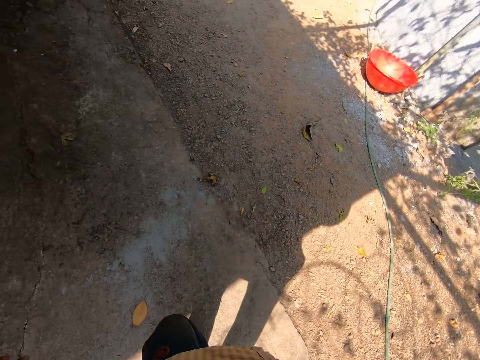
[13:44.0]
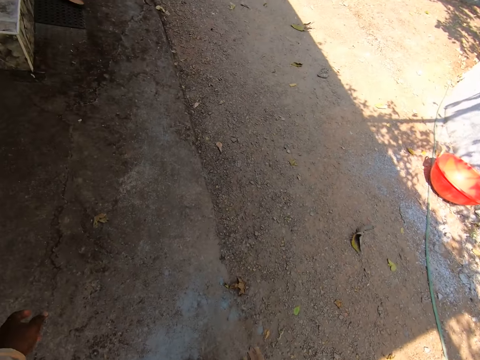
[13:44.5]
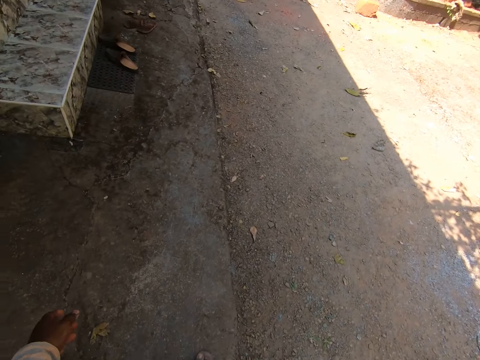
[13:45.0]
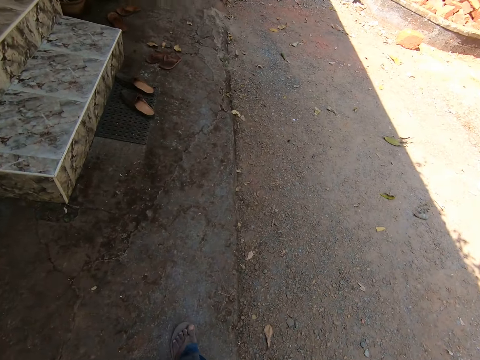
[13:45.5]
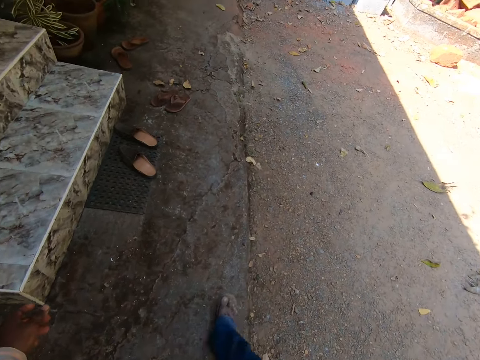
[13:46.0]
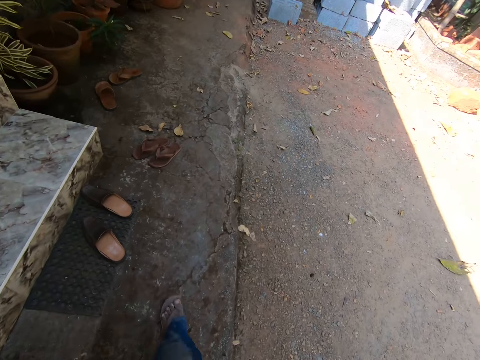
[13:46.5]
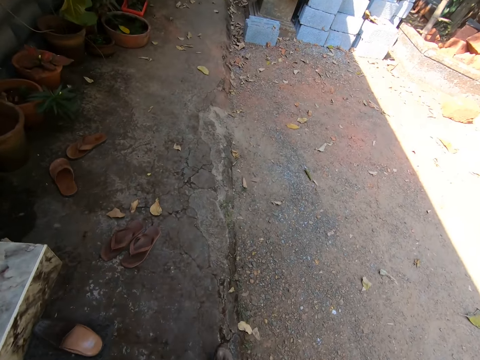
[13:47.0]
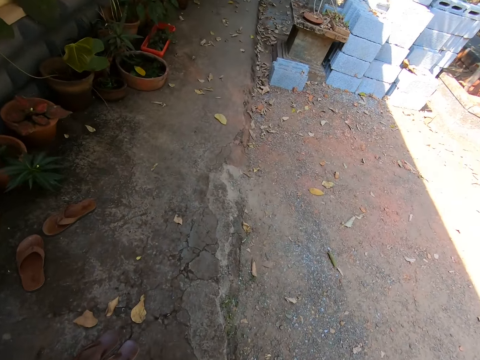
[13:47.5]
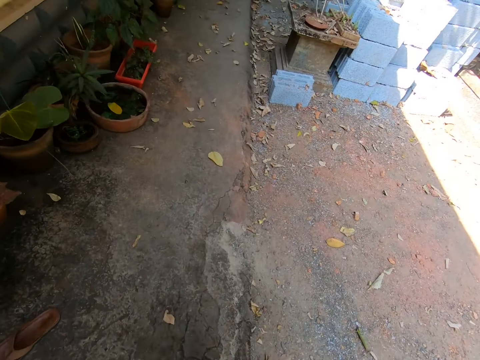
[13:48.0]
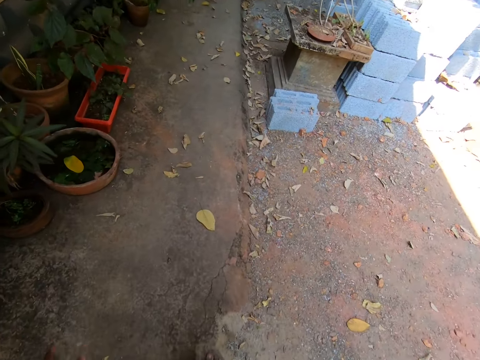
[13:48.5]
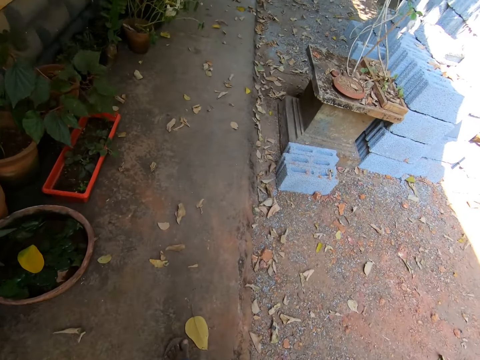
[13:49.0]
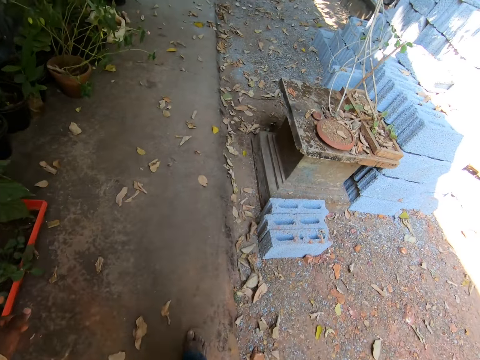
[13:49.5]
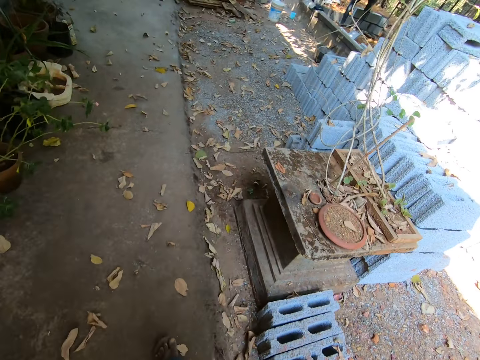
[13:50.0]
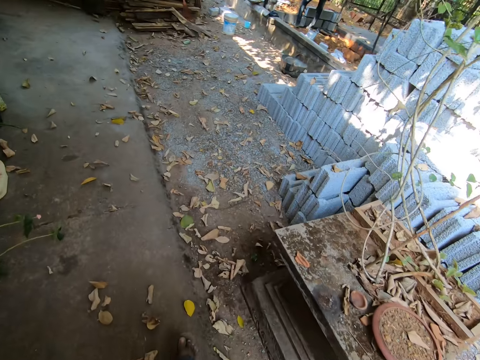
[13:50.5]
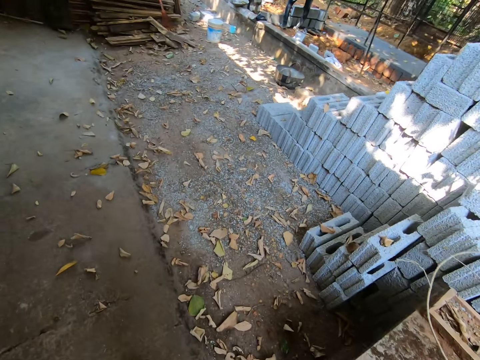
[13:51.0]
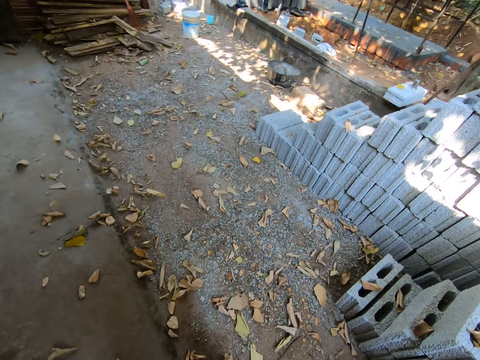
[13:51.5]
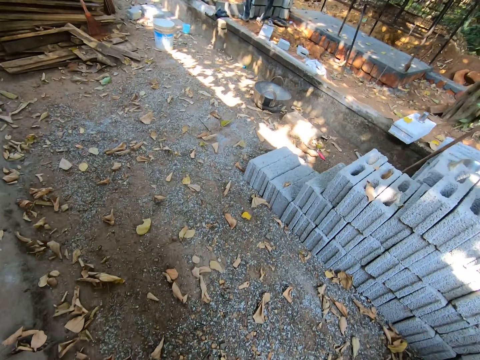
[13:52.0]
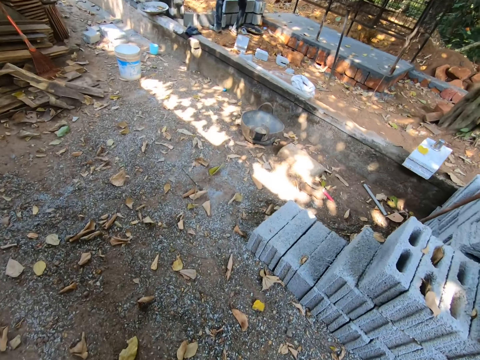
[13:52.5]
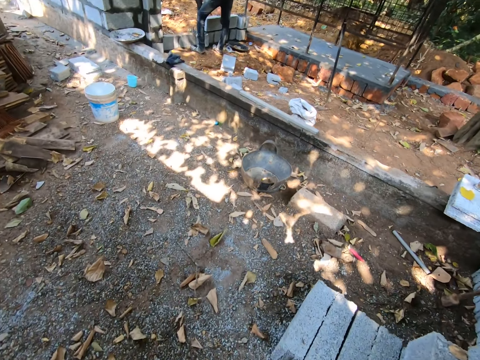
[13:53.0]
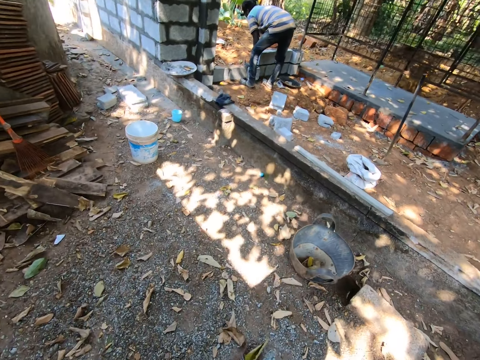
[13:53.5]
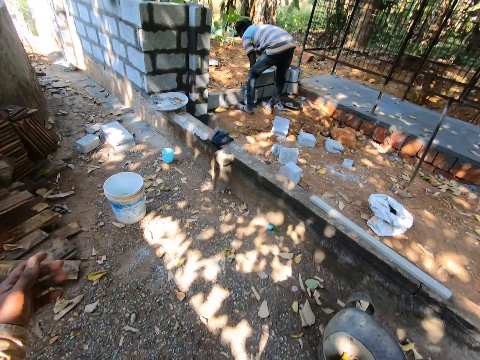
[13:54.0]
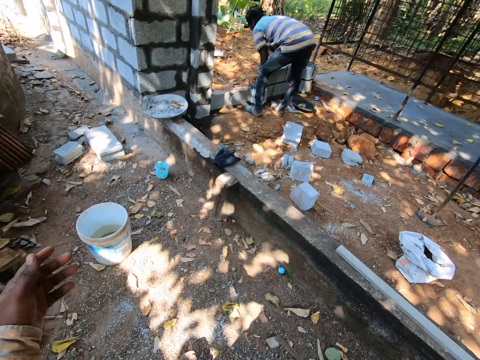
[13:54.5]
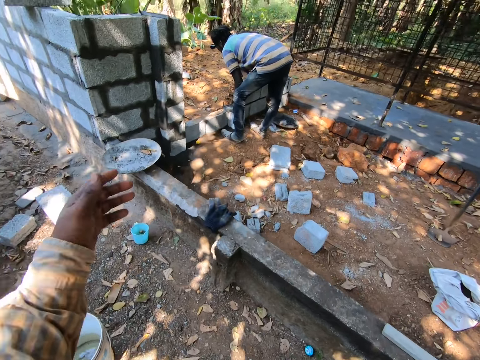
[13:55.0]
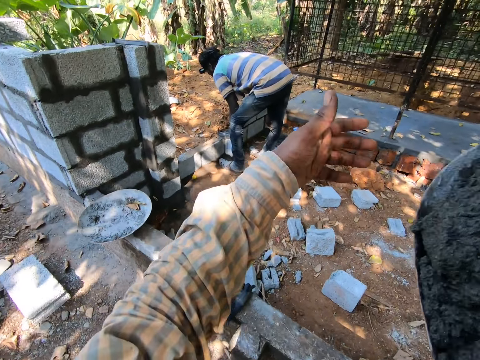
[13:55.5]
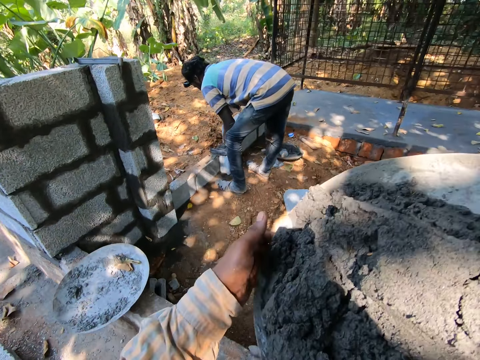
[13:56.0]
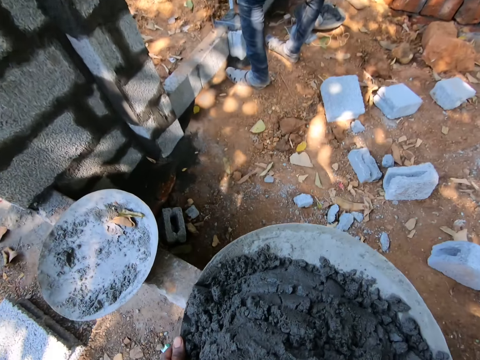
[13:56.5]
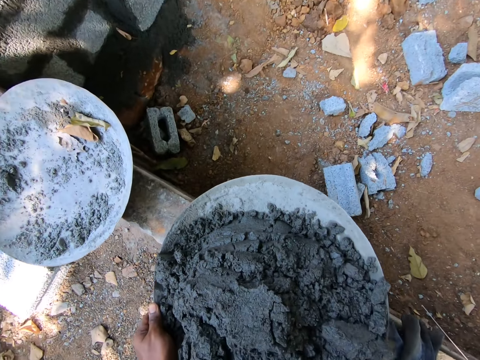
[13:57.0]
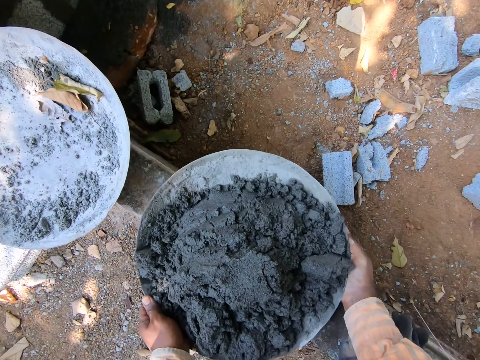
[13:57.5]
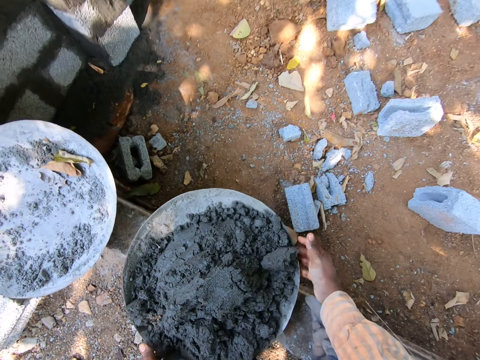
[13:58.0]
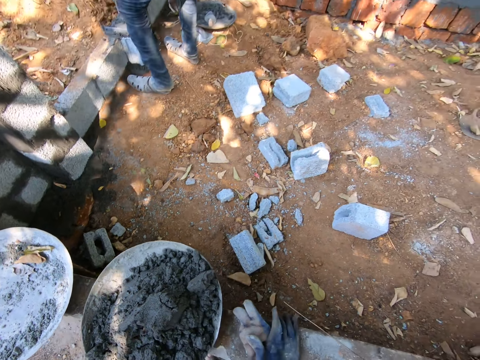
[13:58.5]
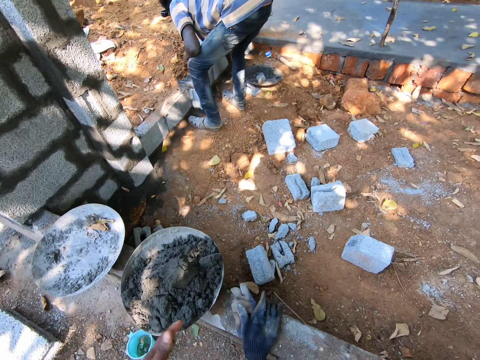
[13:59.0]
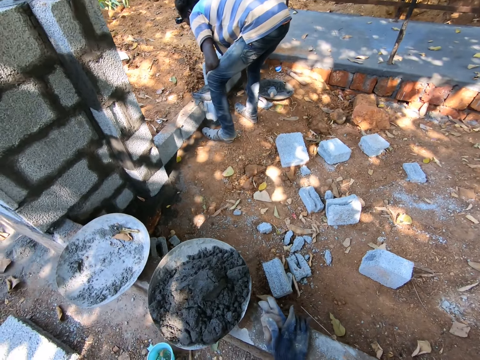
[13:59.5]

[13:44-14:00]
The camera wearer holds the head pan or tray of soil. He drops the head pan on a fence with both hands.

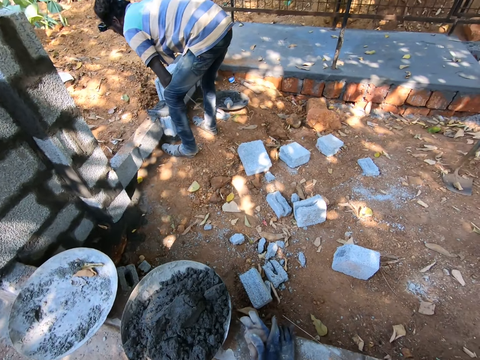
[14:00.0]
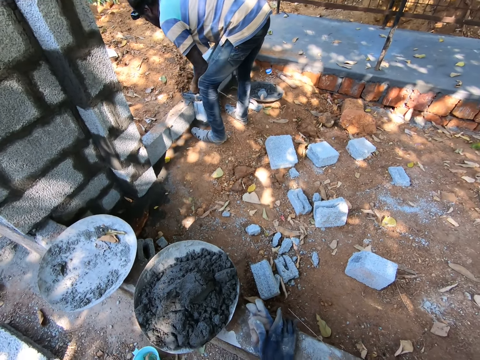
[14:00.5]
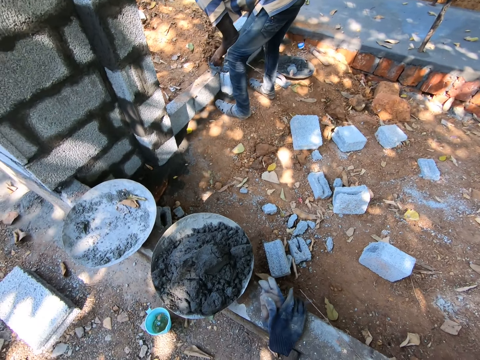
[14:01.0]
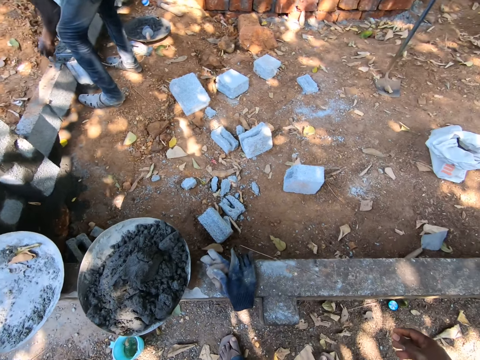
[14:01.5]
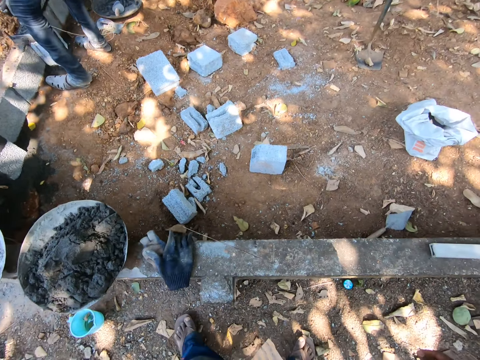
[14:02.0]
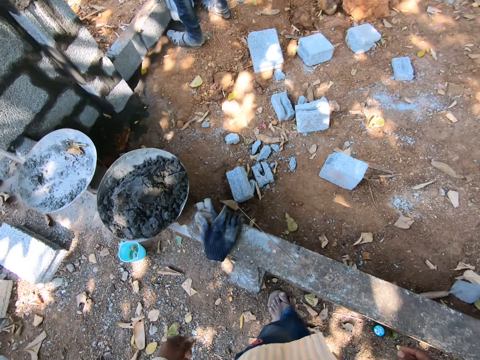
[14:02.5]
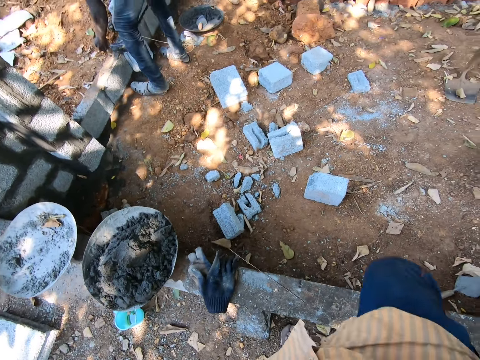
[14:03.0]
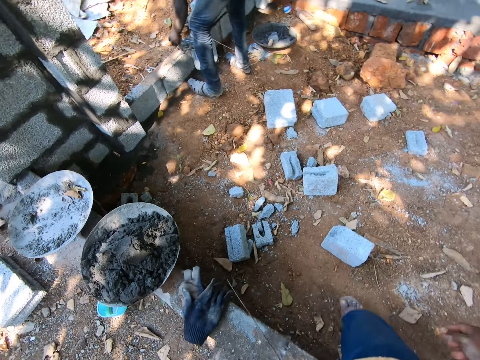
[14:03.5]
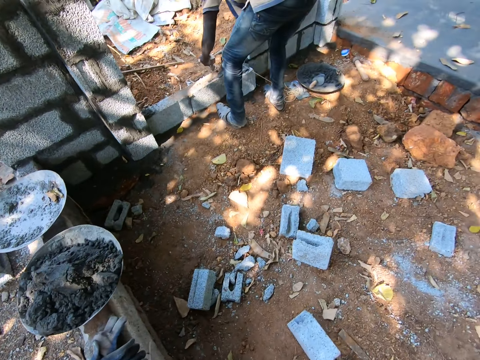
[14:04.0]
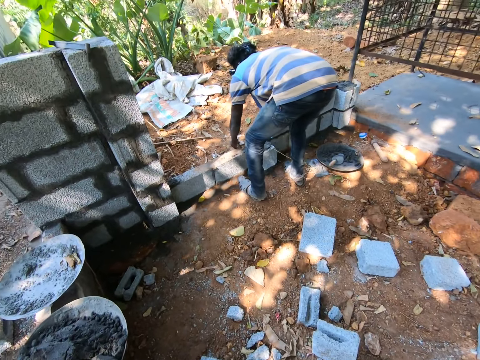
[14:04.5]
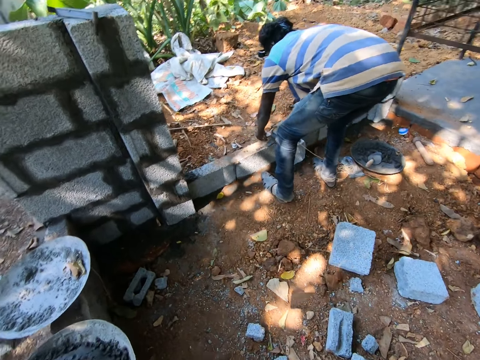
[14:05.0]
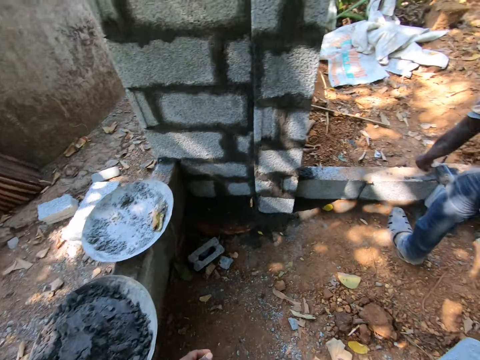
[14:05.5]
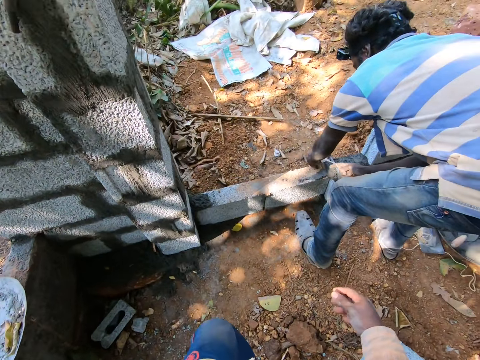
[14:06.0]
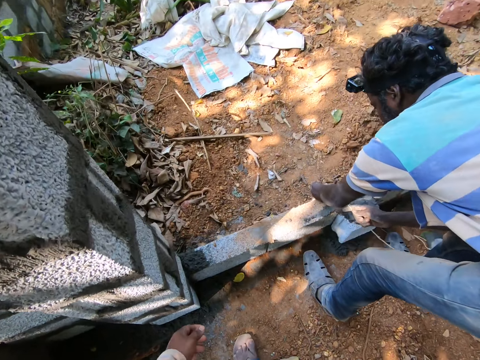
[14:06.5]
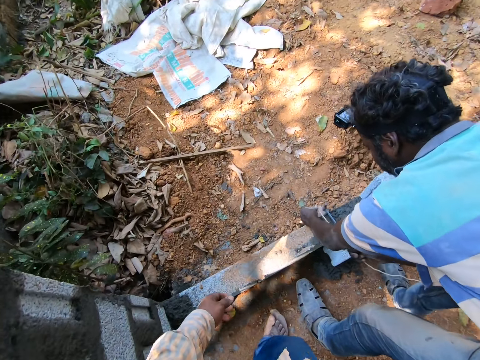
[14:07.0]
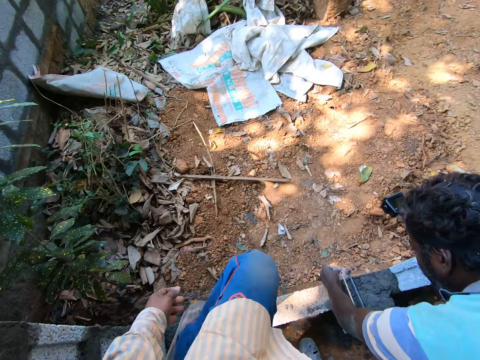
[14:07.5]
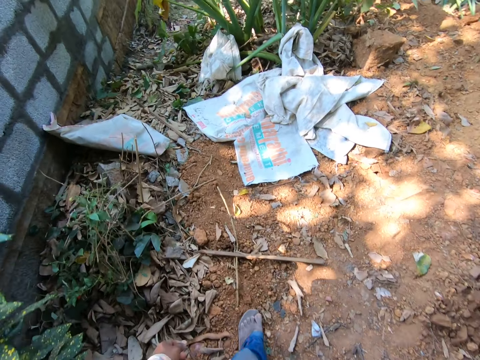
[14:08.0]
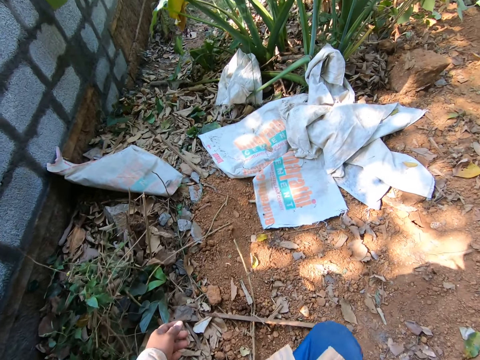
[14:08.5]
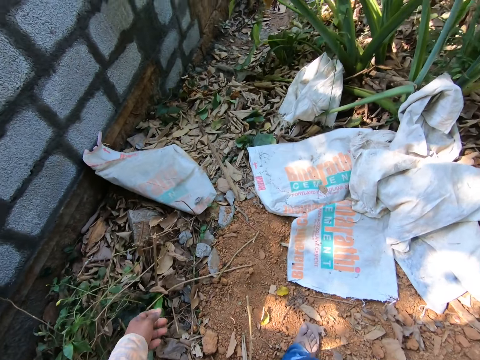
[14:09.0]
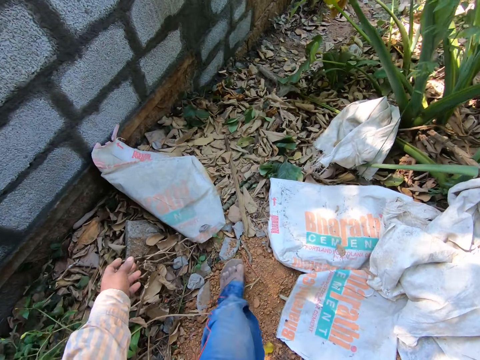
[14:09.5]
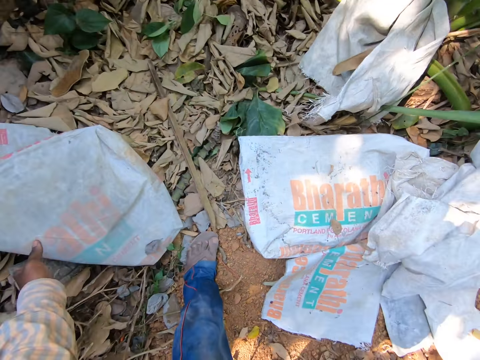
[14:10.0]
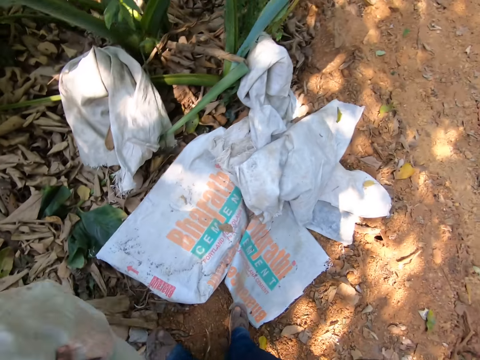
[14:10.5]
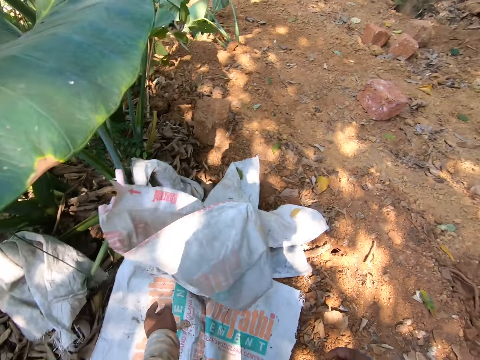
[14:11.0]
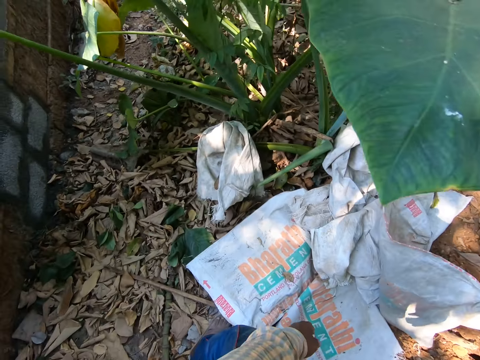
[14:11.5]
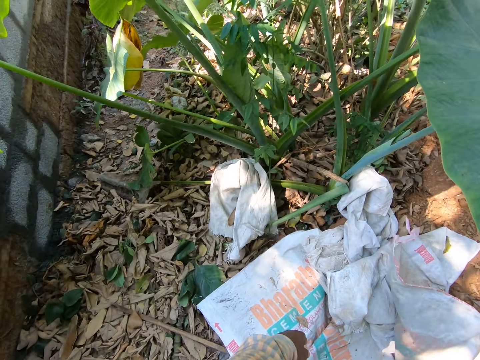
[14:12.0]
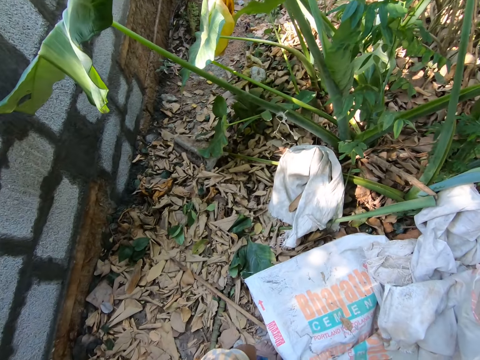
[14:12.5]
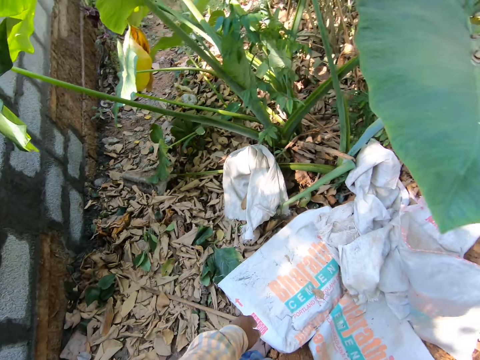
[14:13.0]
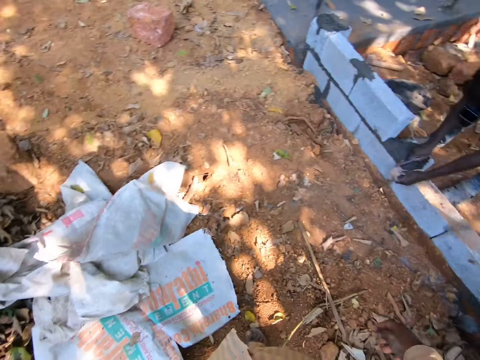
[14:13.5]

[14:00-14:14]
A man measures a stack of cemented blocks with a rope in both hands. The camera wearer interacts with the man. He picks an empty bag of cement from the ground with his left hand. He drops the empty bag of cement on the ground with his left hand. He spits on the ground.
